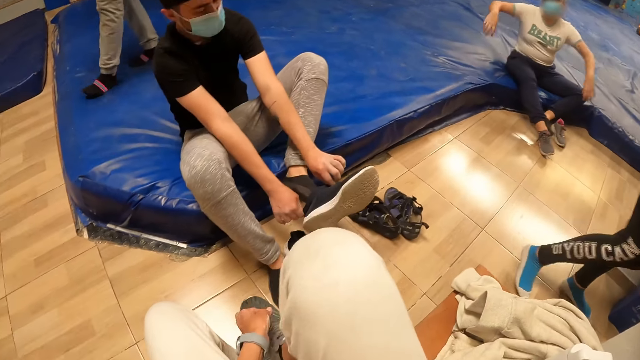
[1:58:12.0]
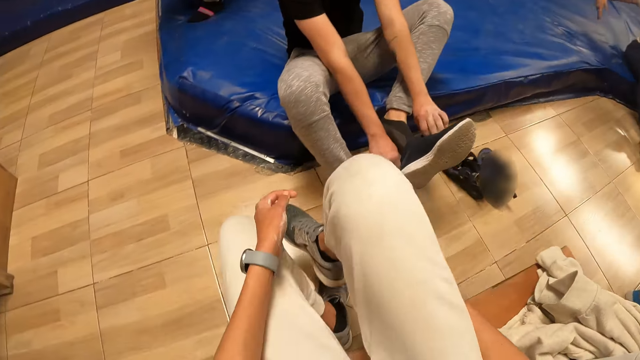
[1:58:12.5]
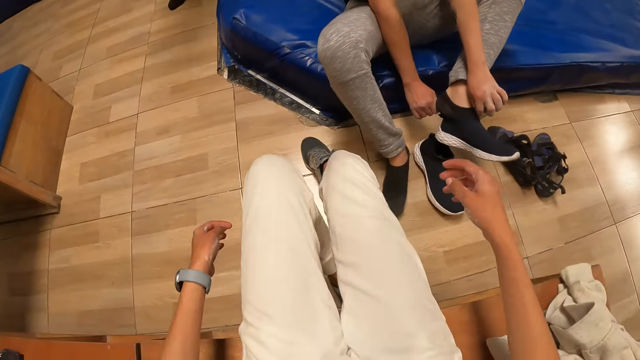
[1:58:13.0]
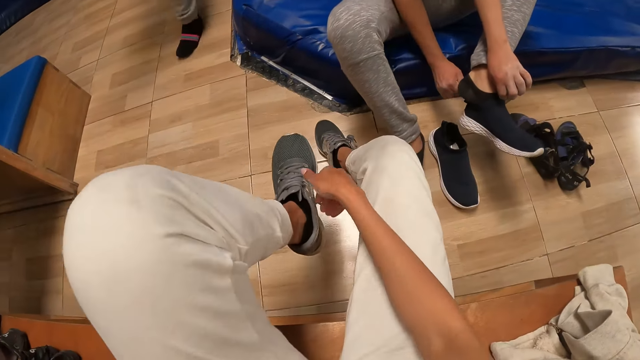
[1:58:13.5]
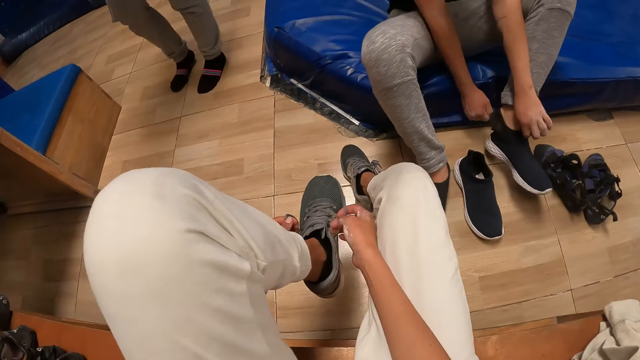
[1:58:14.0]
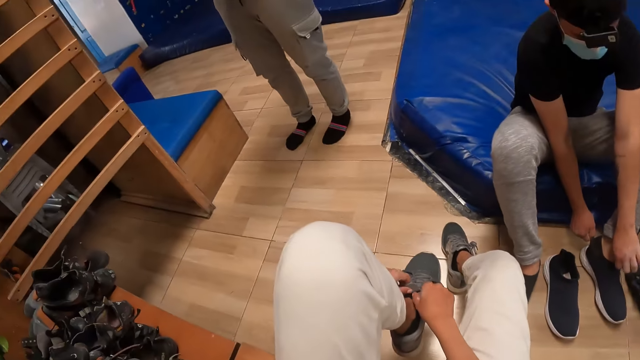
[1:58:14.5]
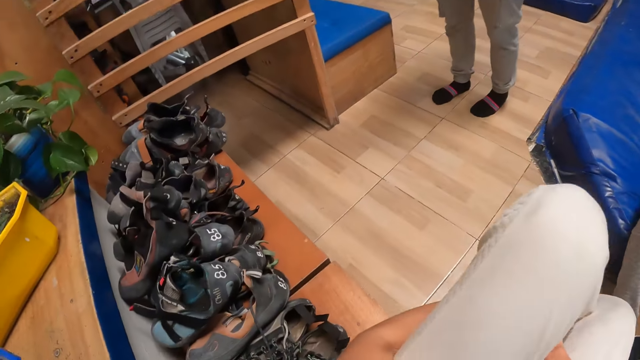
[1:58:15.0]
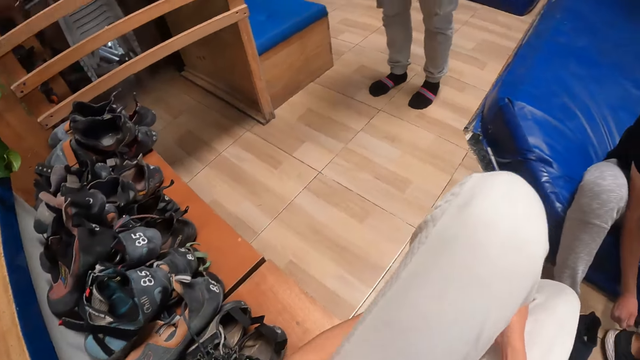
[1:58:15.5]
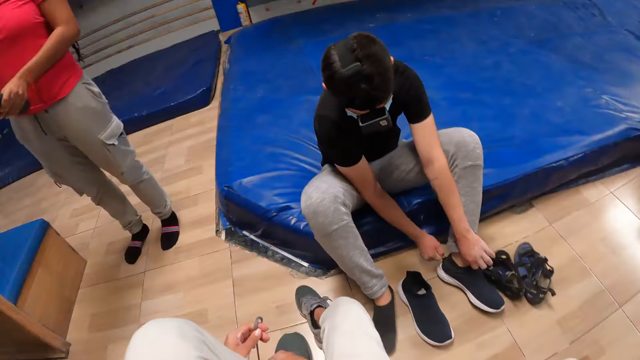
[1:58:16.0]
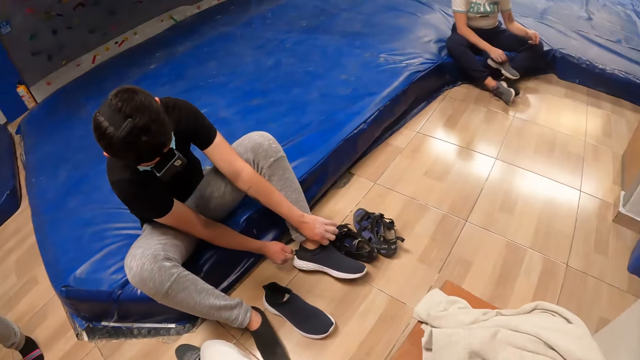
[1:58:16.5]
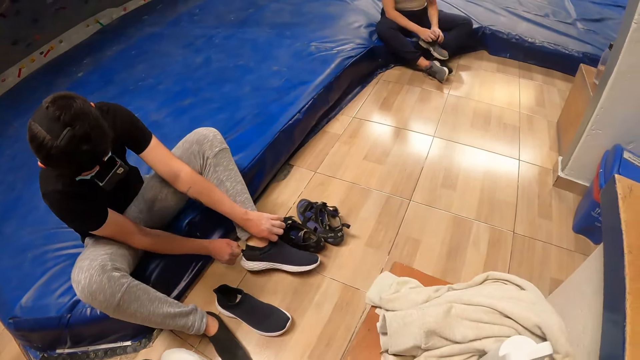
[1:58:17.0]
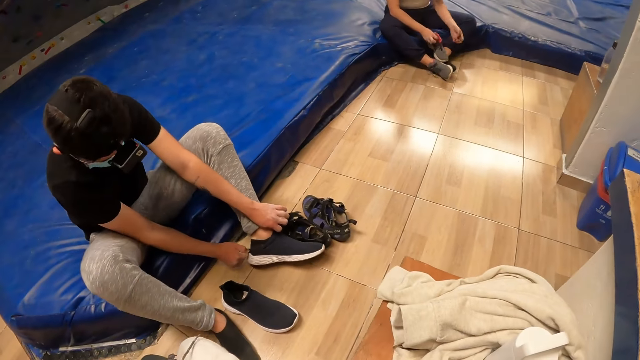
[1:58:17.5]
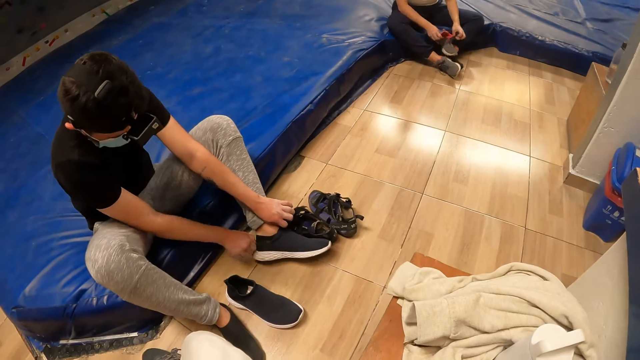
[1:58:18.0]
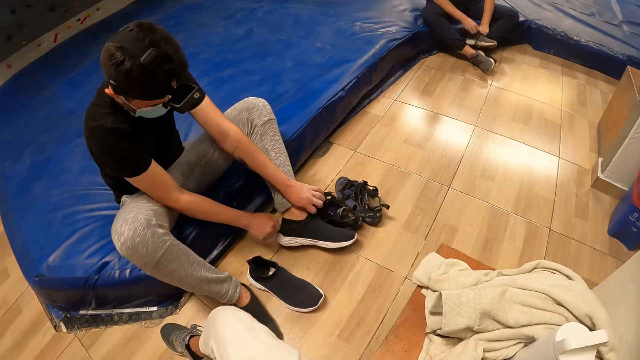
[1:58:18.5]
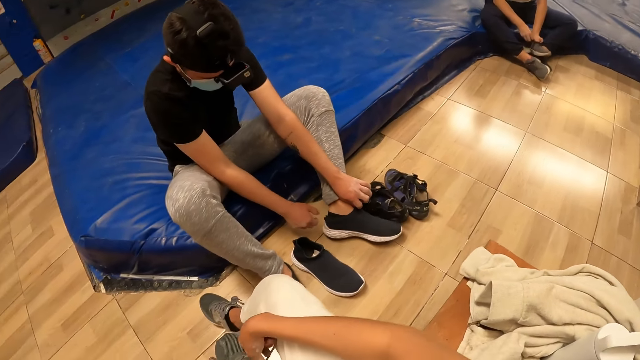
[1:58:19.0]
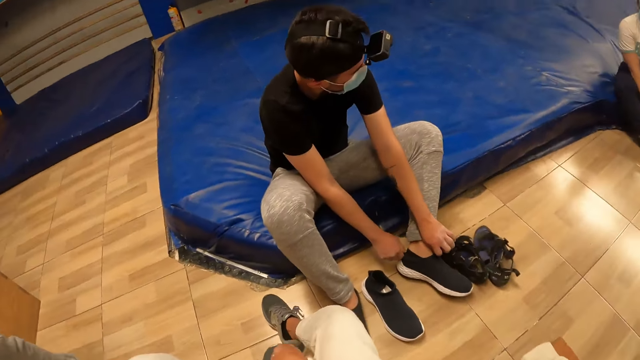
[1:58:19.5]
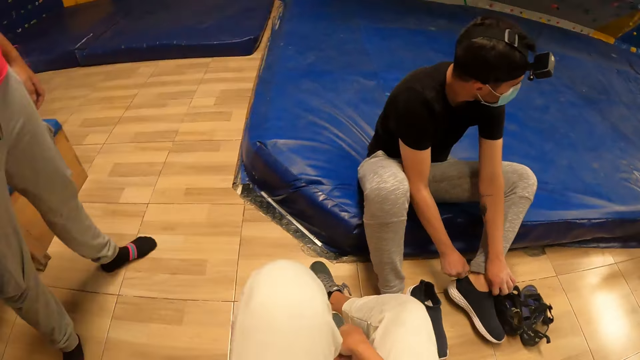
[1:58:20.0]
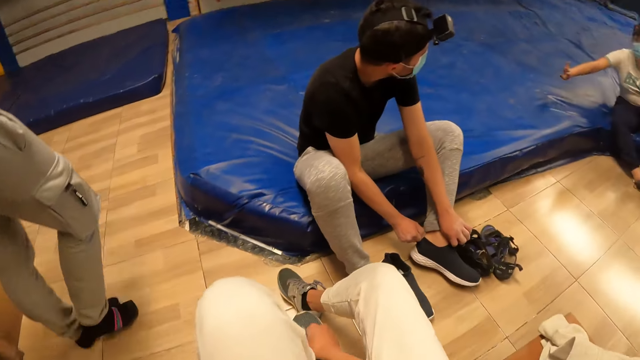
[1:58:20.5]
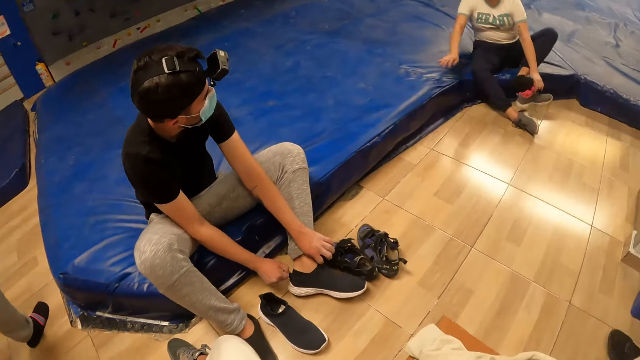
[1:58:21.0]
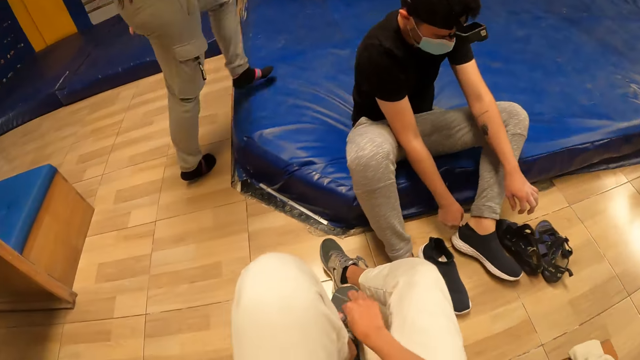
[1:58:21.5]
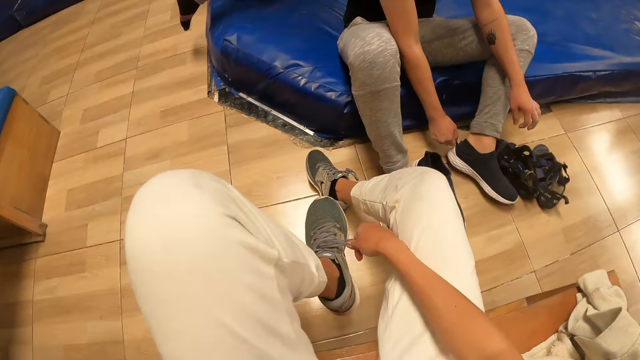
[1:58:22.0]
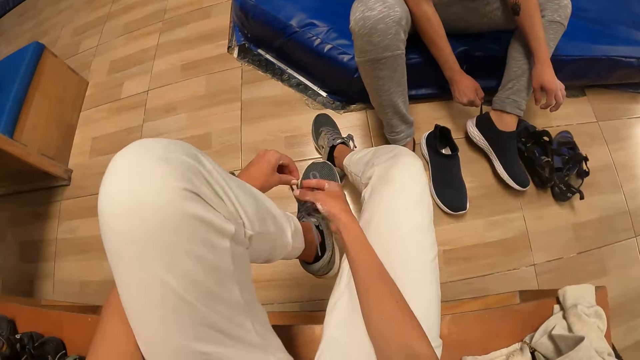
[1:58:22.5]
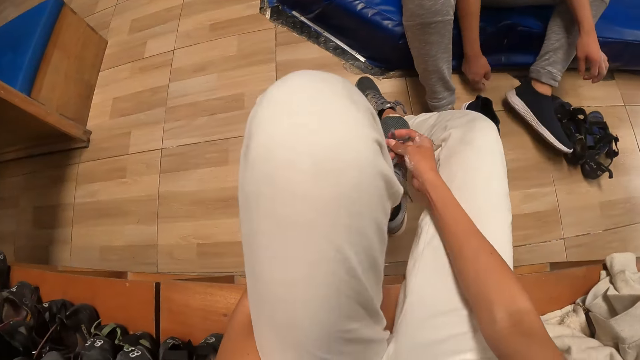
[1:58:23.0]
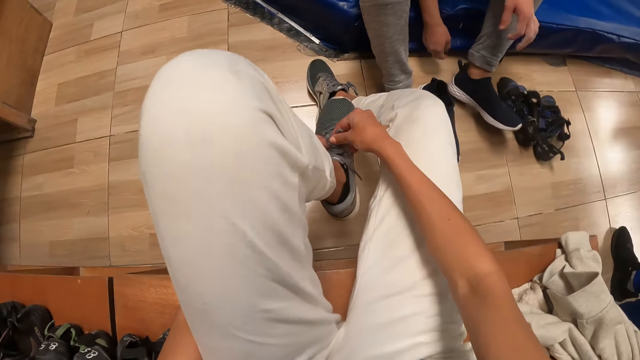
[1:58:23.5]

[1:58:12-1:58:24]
The camera wearer tightens the grey shoe lace on his left leg with both hands.

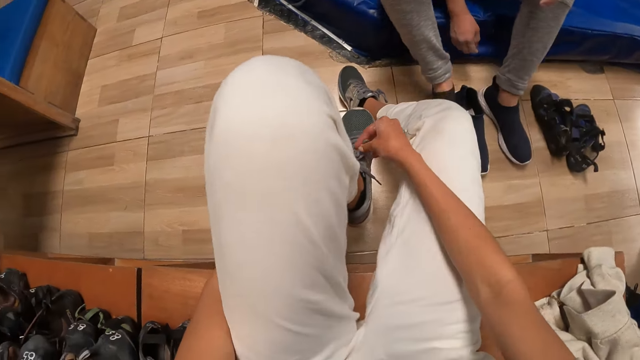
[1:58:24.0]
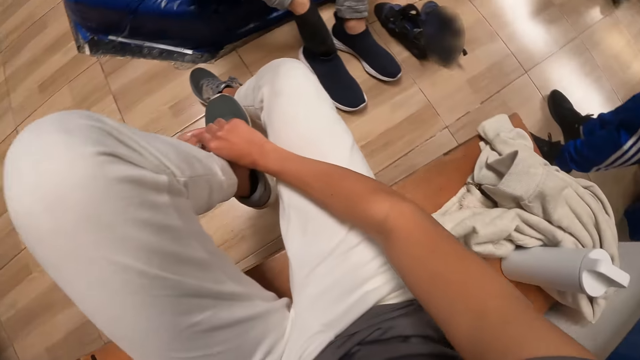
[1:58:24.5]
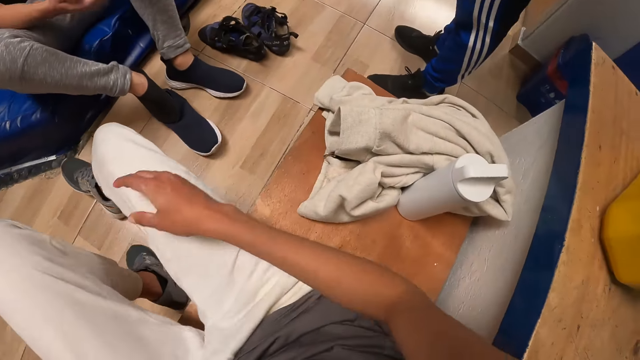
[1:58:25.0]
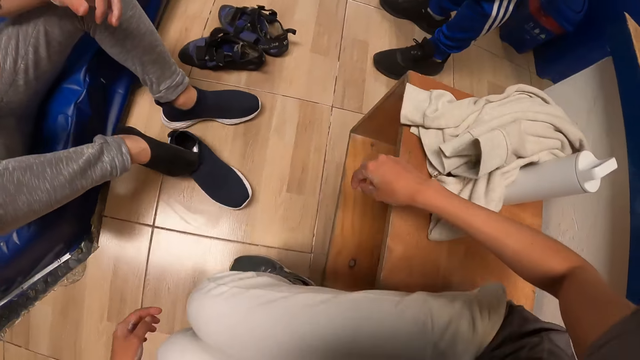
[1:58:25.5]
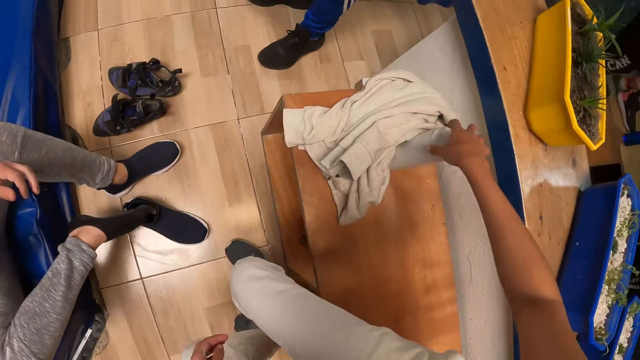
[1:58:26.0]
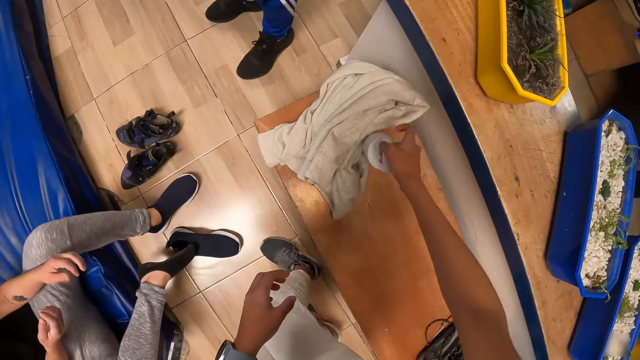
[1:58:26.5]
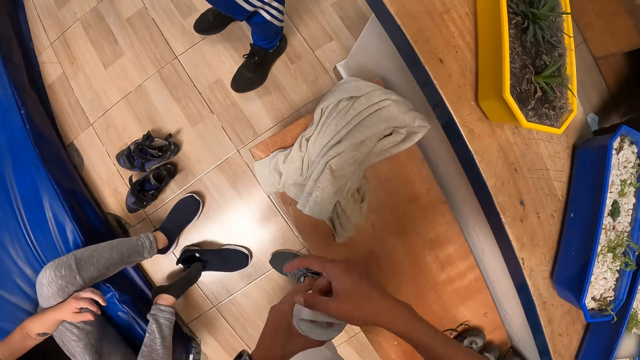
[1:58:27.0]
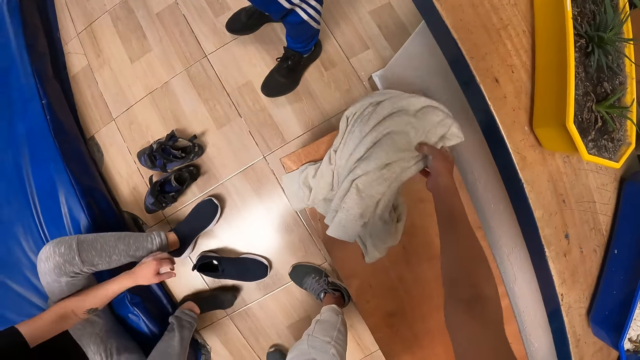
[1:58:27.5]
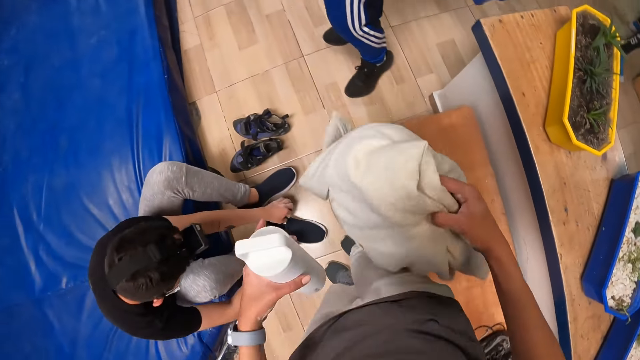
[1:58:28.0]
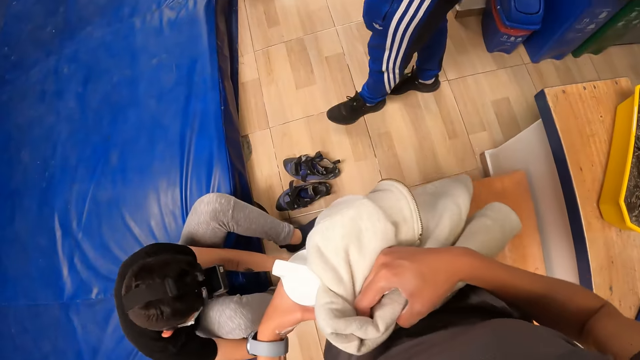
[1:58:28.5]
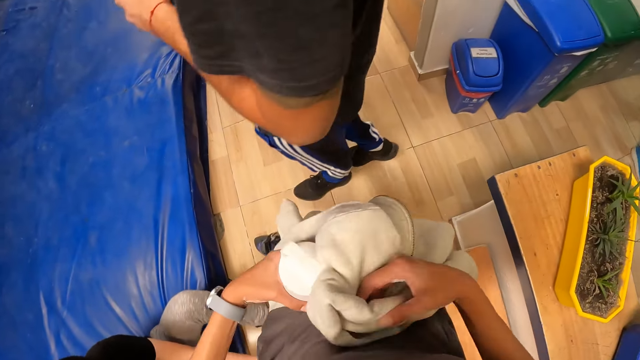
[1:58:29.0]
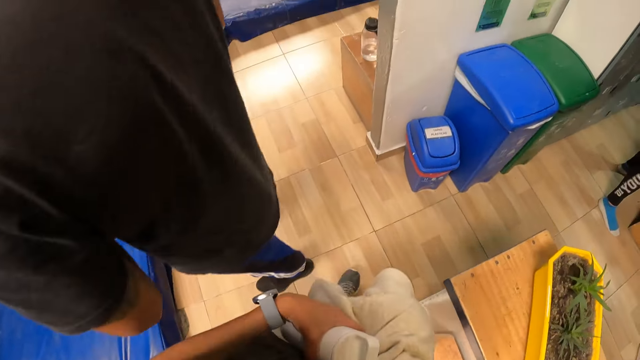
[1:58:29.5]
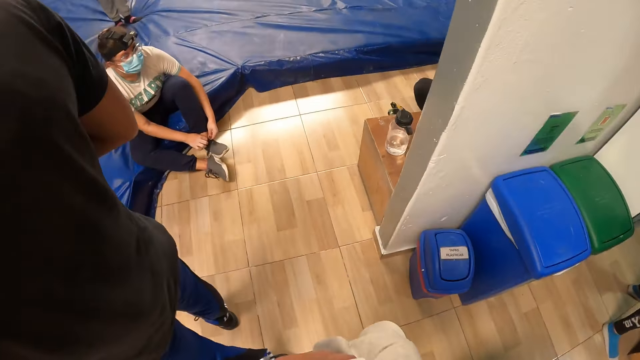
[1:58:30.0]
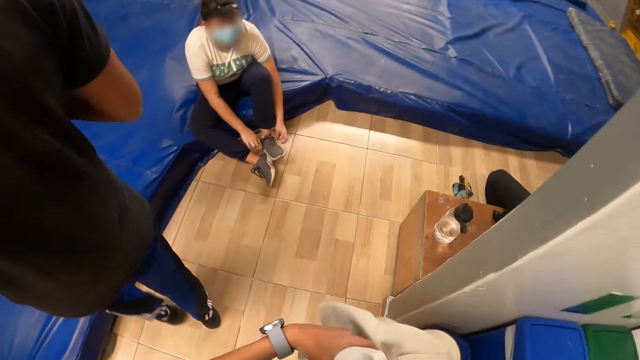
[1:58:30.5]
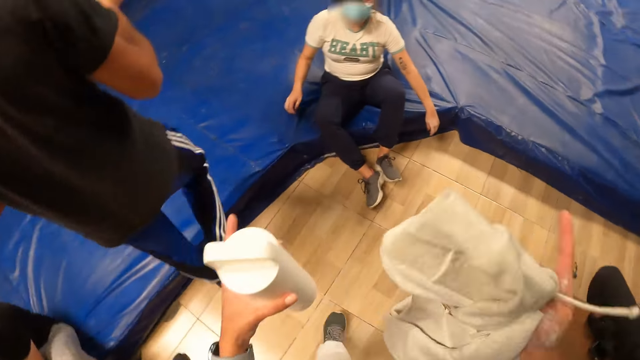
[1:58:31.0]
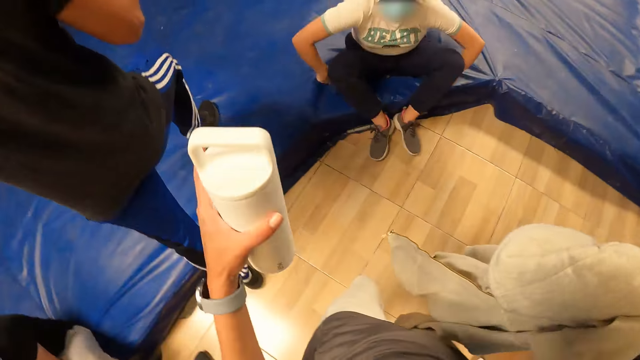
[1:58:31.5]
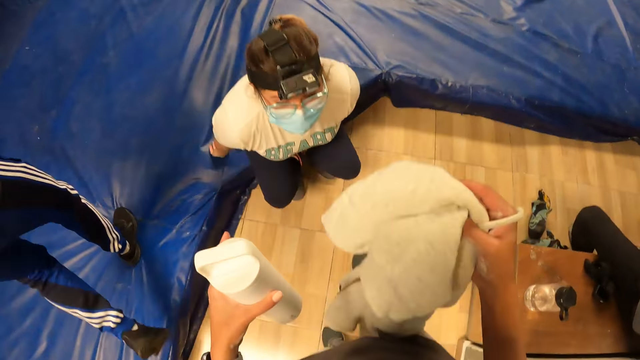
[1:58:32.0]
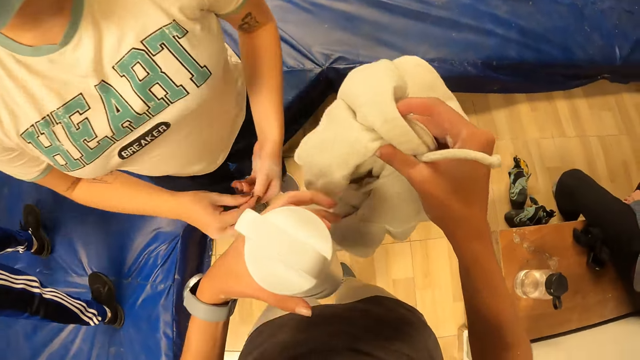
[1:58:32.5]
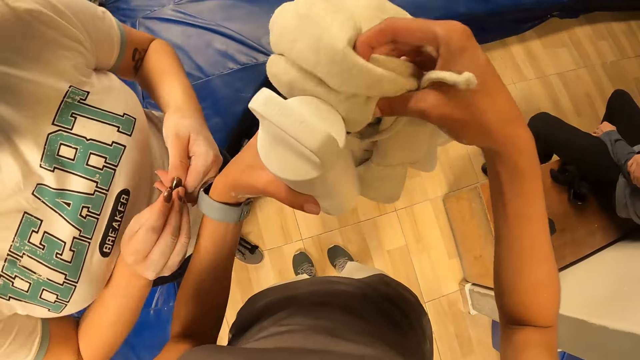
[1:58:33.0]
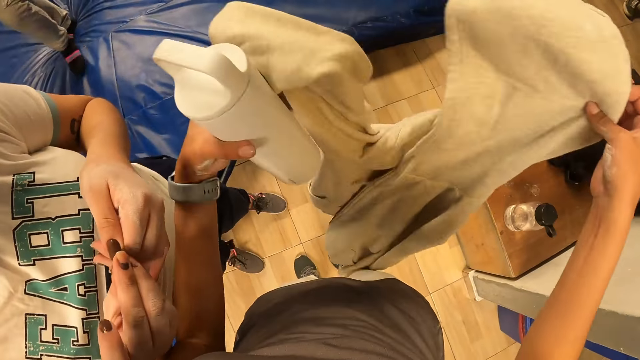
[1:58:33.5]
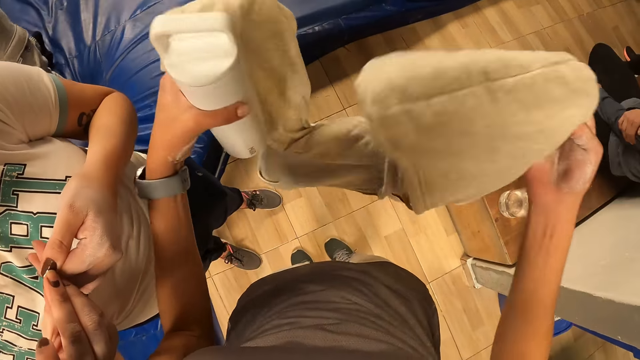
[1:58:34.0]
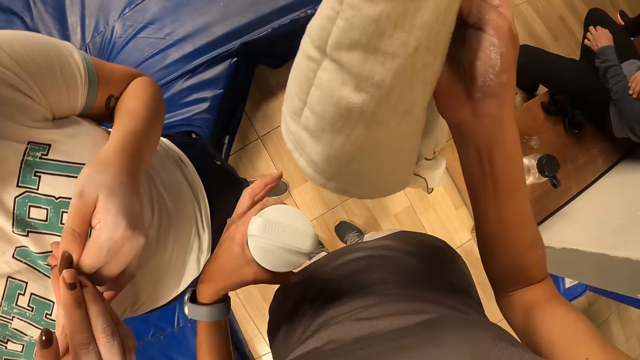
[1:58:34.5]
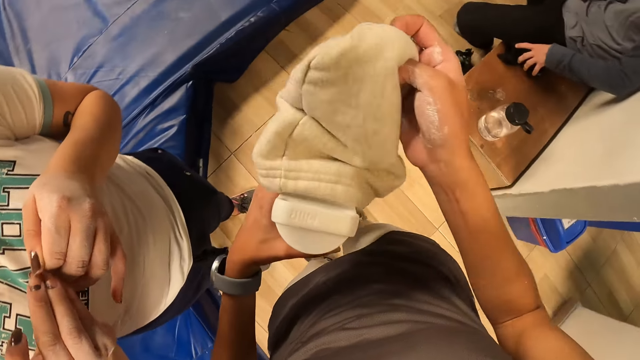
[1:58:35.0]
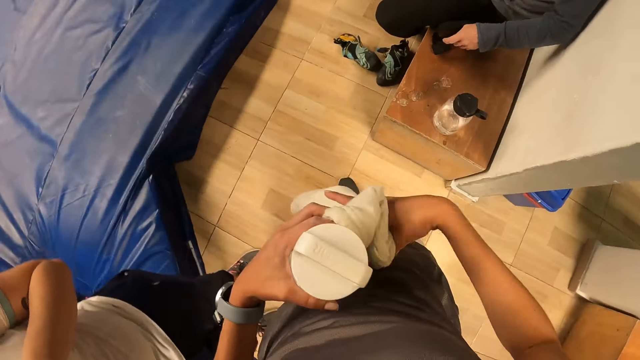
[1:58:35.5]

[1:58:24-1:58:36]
The camera wearer picks a water bottle from the shelf with his right hand. He passes the bottle to his left hand. He picks a cardigan or sweater from the shelf with his right hand. He walks around. He interacts with a woman. He unfolds the sweater.
